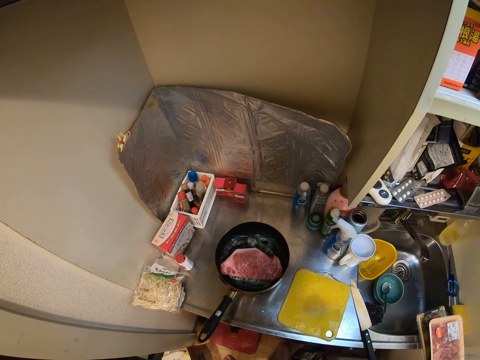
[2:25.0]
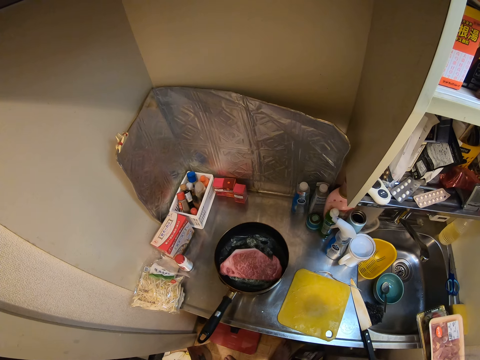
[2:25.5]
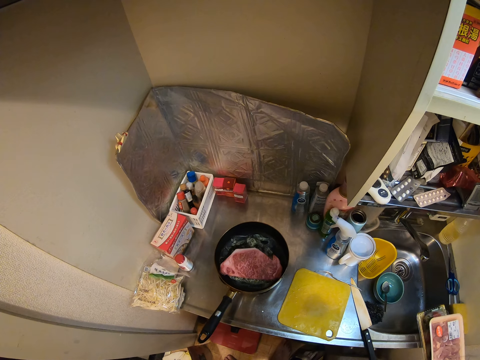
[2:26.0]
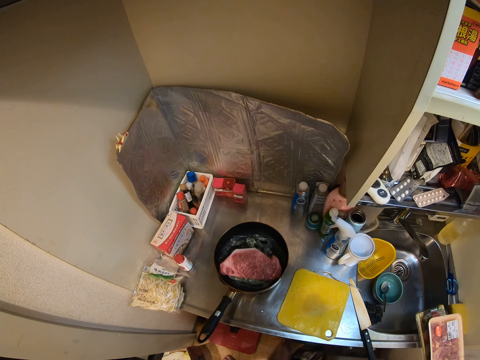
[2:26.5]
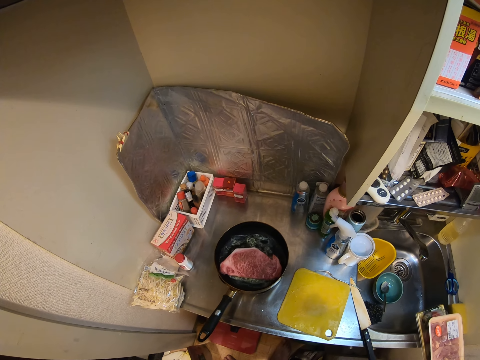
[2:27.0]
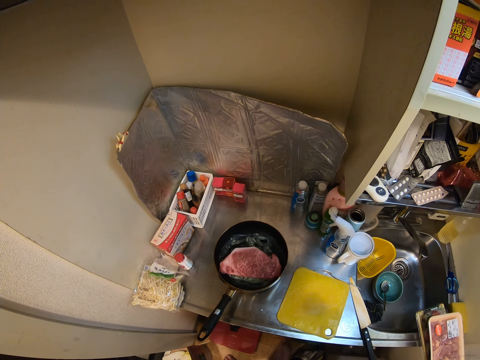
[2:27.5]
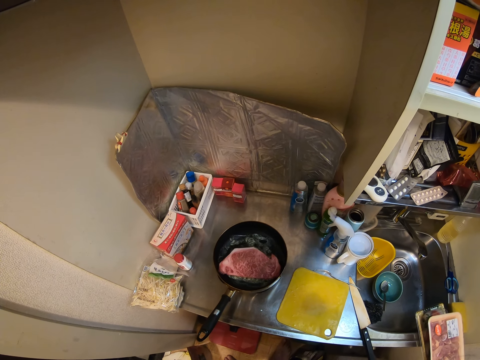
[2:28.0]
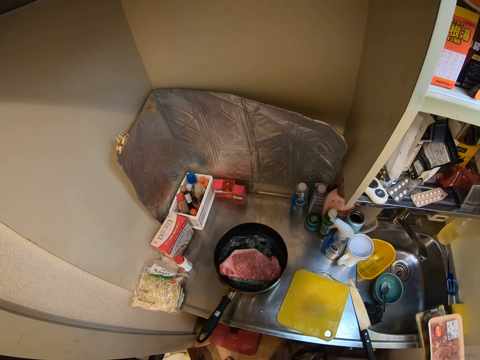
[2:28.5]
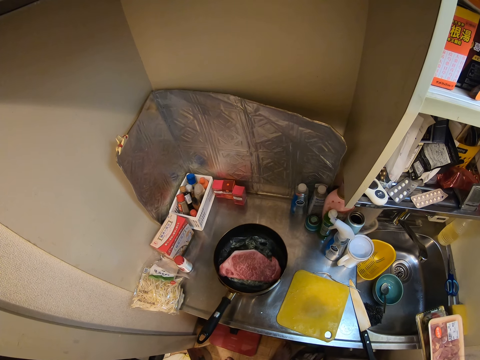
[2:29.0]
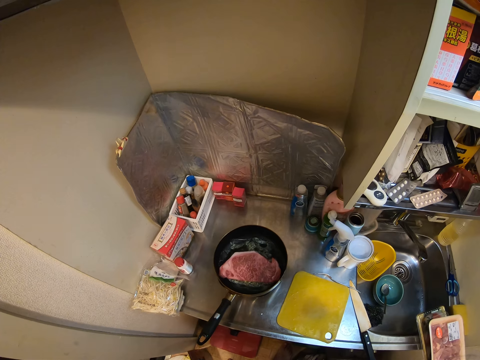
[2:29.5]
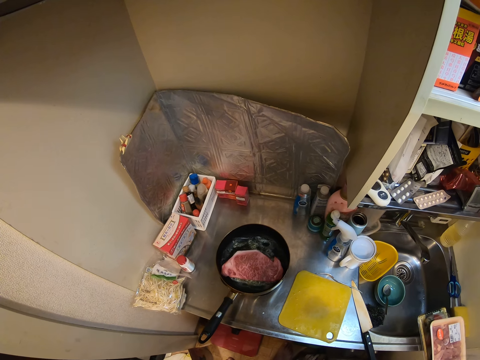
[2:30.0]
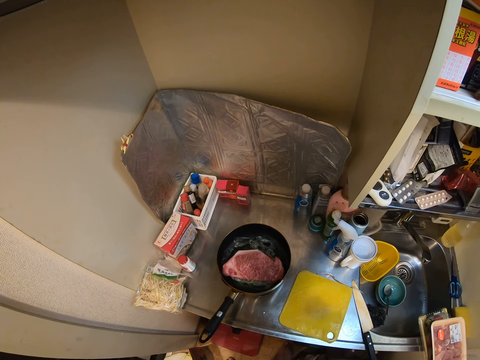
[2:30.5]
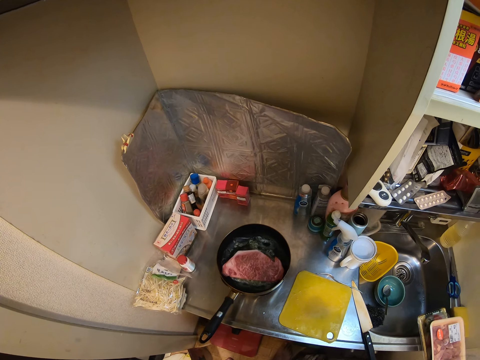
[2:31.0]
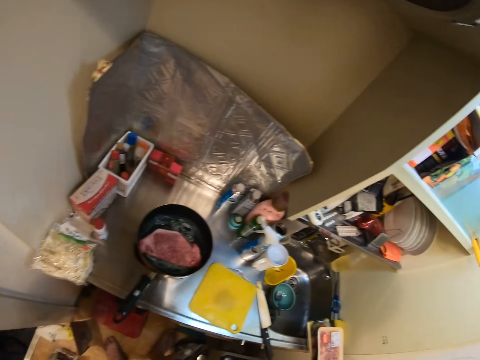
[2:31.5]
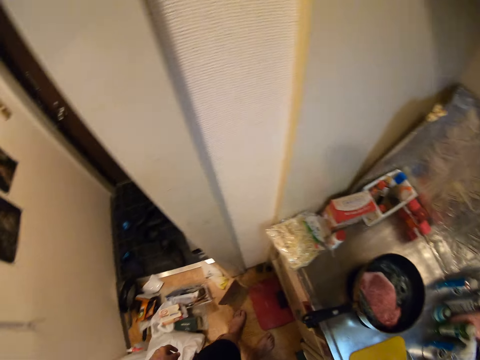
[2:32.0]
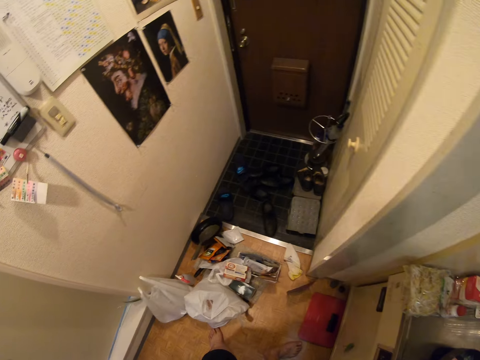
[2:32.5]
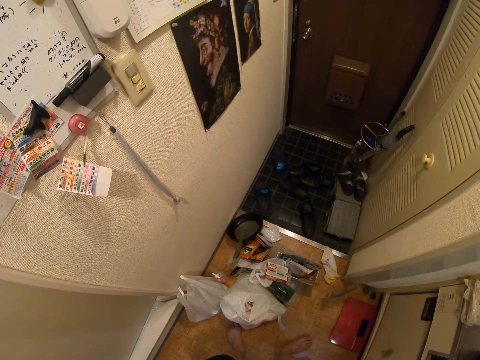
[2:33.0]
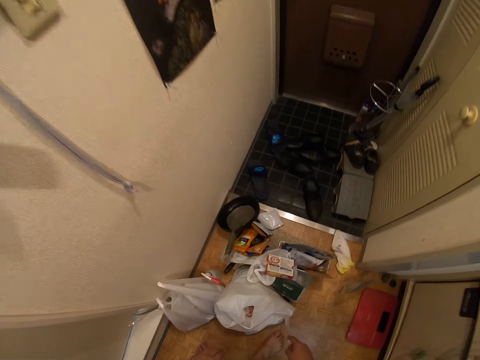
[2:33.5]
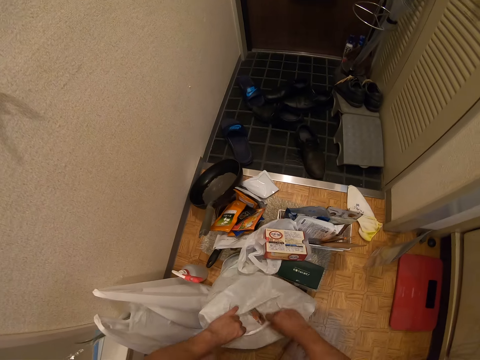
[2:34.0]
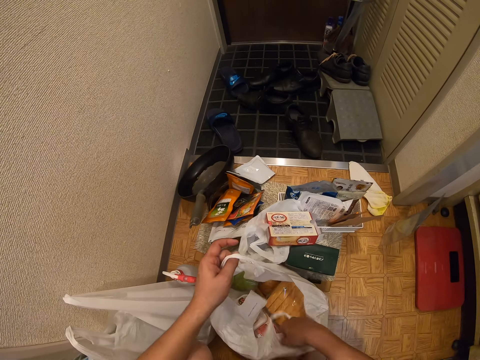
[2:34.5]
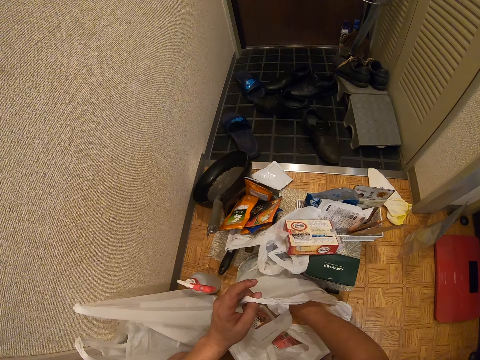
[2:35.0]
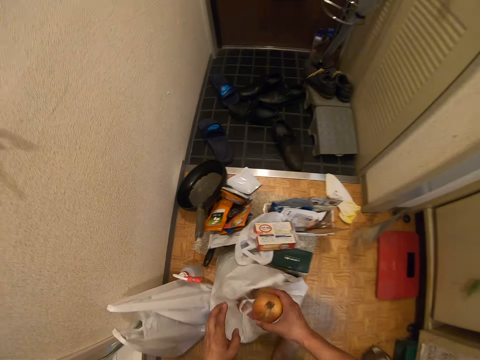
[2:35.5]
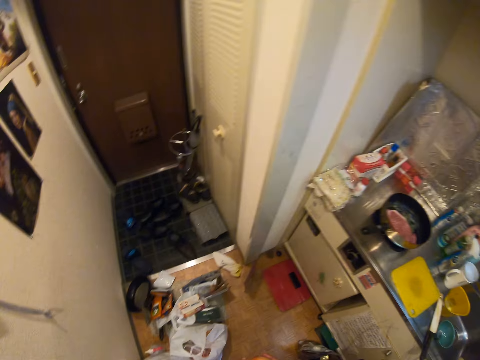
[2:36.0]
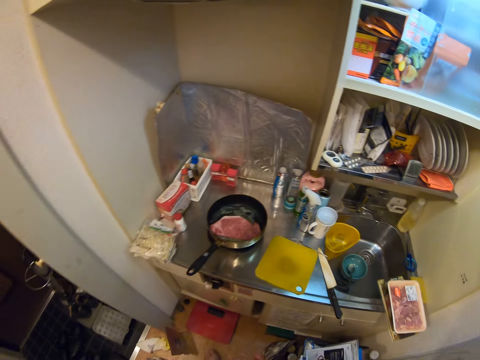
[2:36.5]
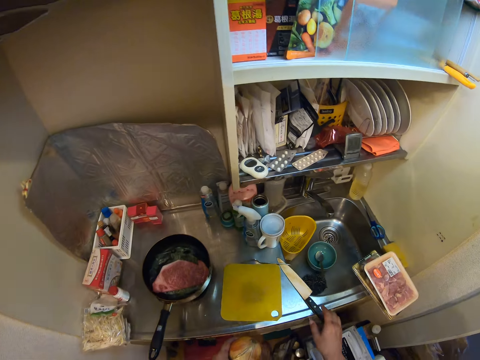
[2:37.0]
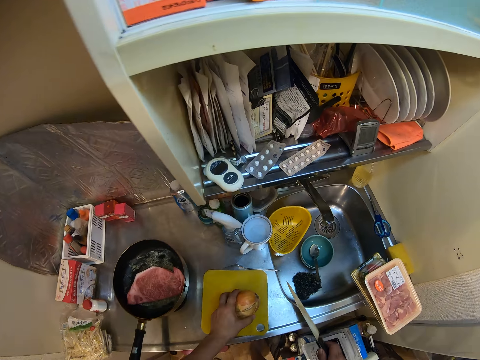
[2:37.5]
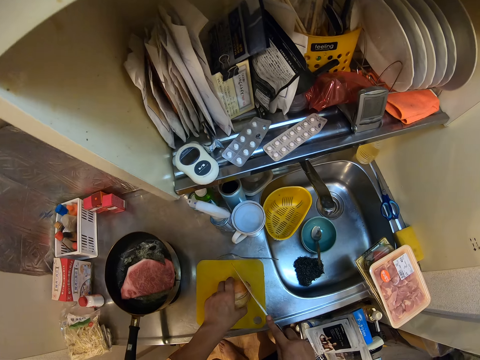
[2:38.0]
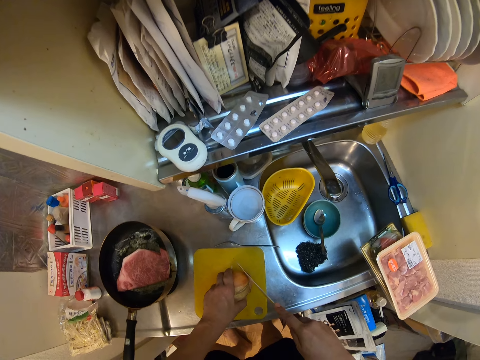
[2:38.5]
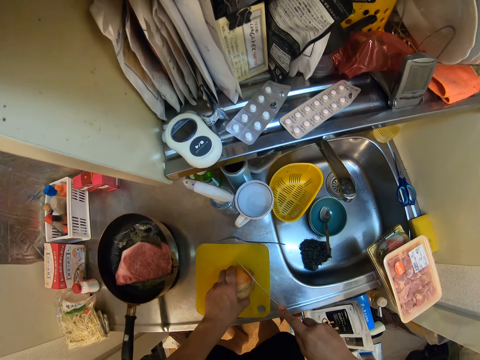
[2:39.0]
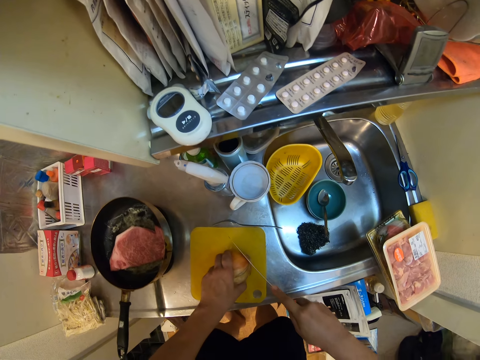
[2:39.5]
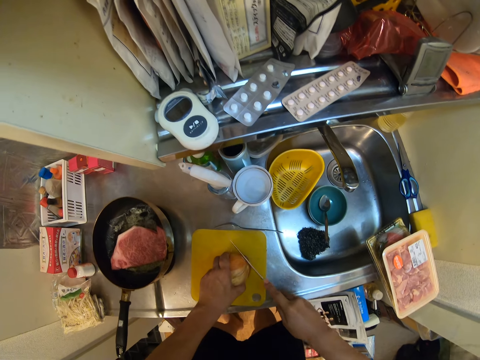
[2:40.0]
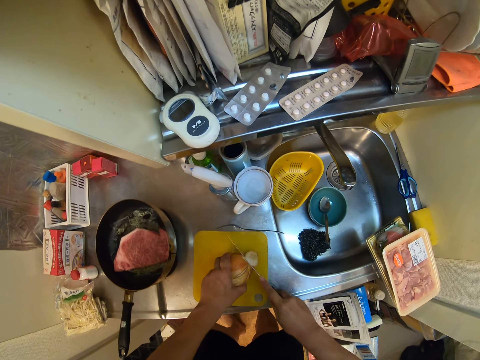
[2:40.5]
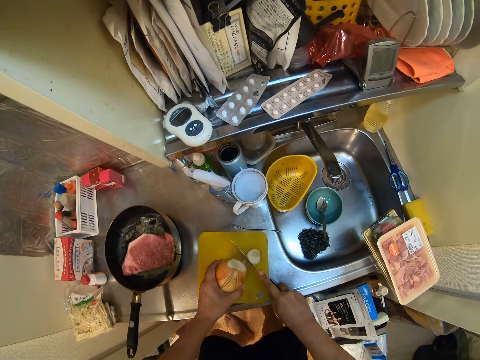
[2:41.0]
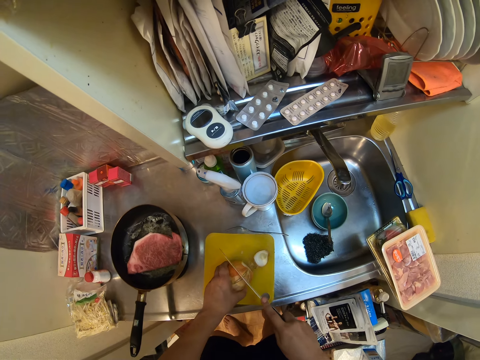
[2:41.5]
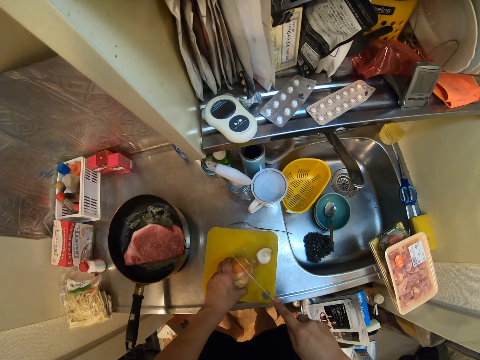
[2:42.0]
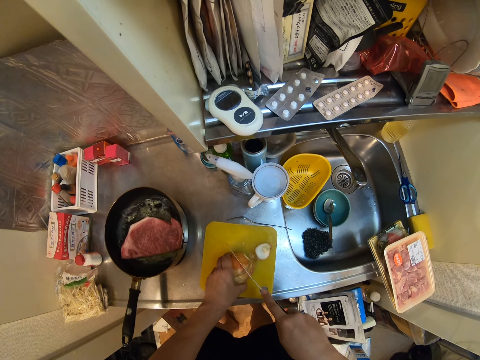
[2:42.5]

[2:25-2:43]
The camera wearer turns around the kitchen. They open a nylon bag on the floor and take out an onion from the nylon bag. They pick the knife from the kitchen sink, put the onion on the cutting board, and cut part of the onion with the knife. They cut the onion with the knife.

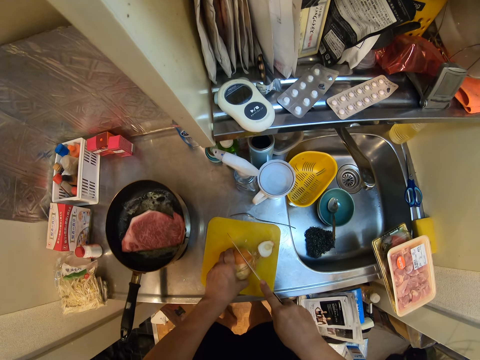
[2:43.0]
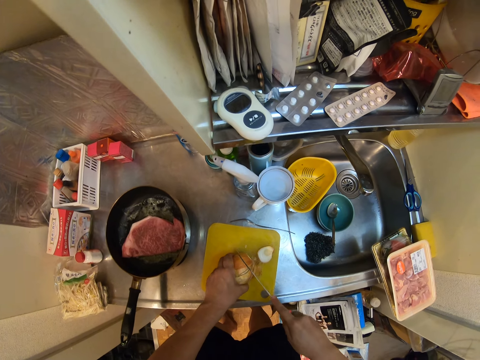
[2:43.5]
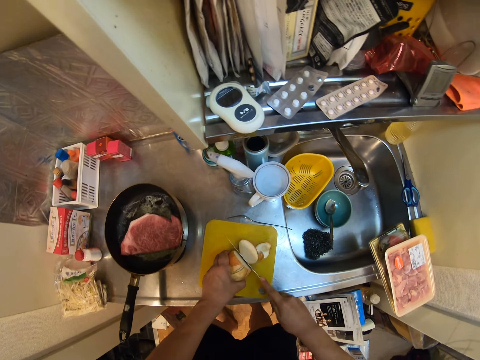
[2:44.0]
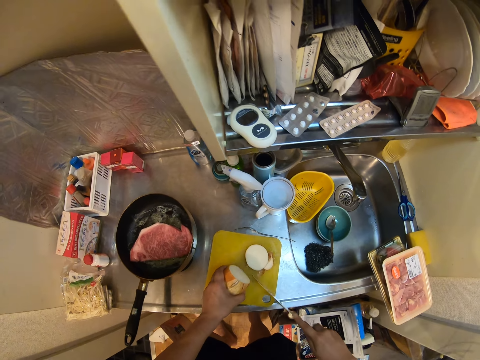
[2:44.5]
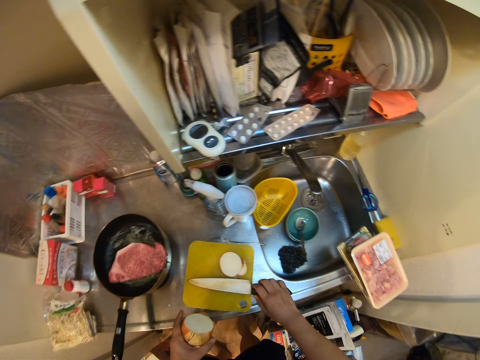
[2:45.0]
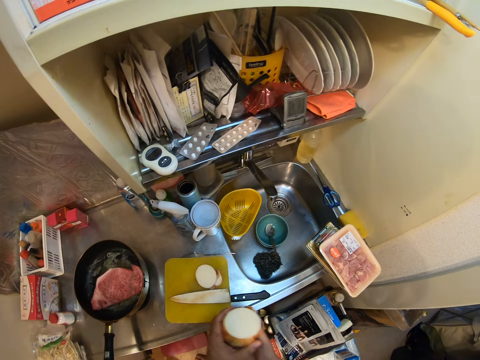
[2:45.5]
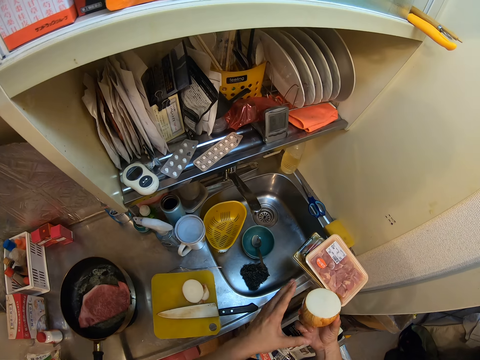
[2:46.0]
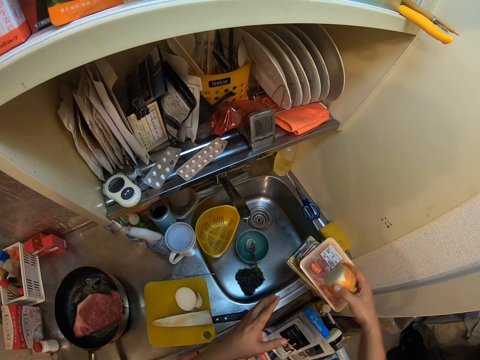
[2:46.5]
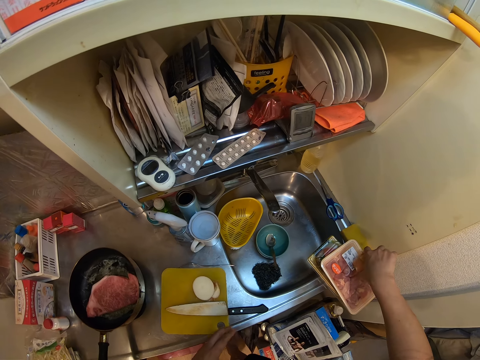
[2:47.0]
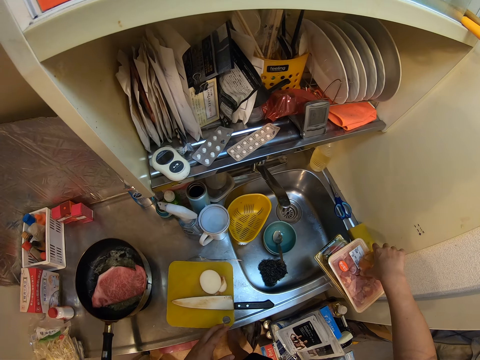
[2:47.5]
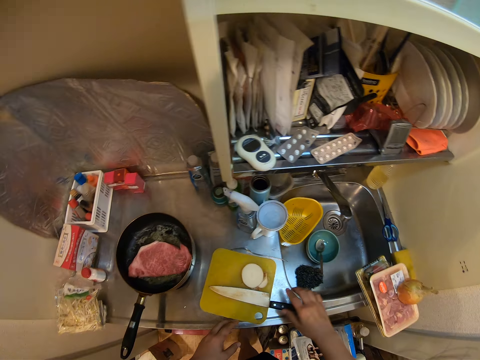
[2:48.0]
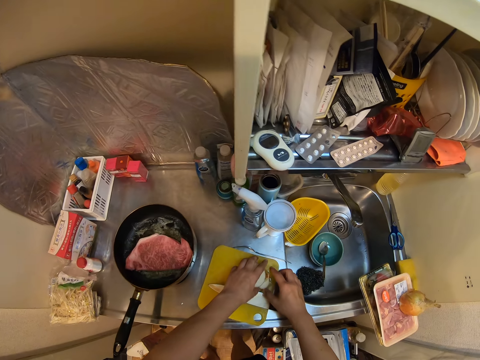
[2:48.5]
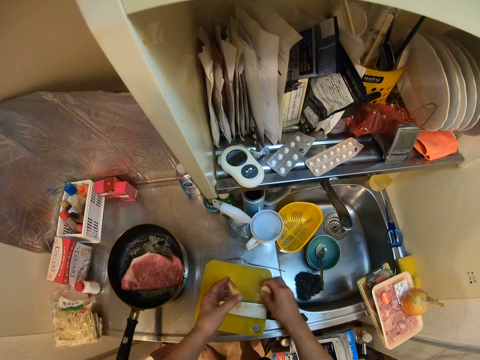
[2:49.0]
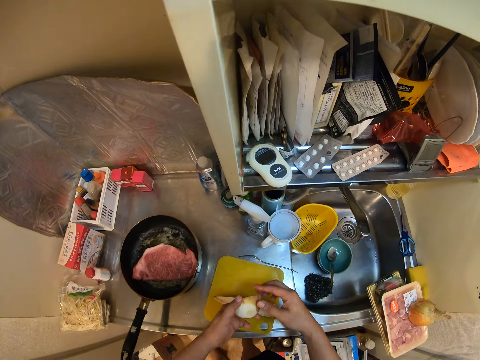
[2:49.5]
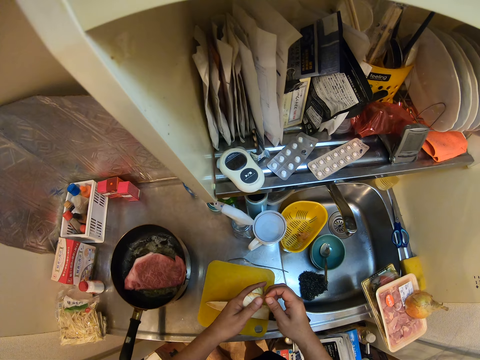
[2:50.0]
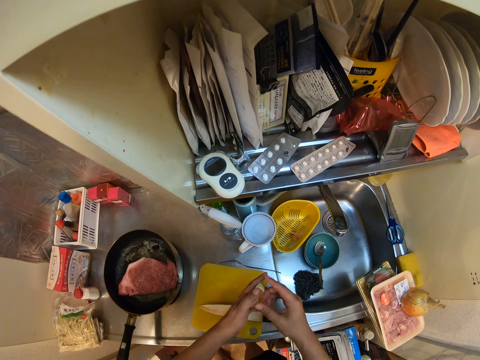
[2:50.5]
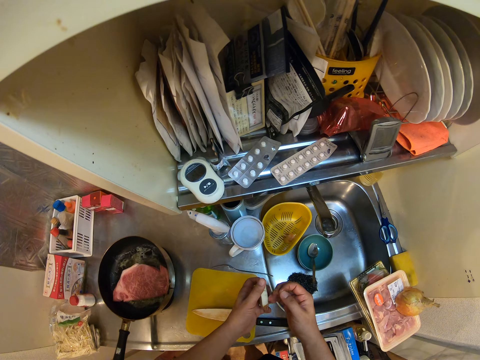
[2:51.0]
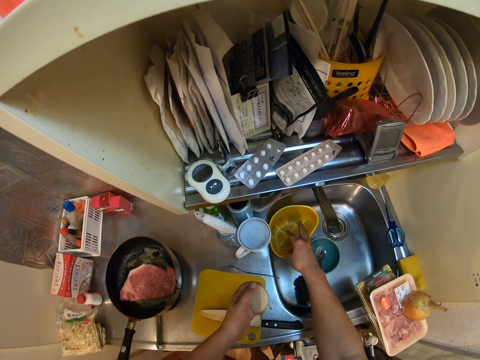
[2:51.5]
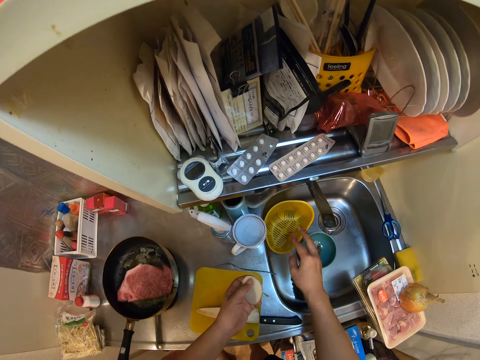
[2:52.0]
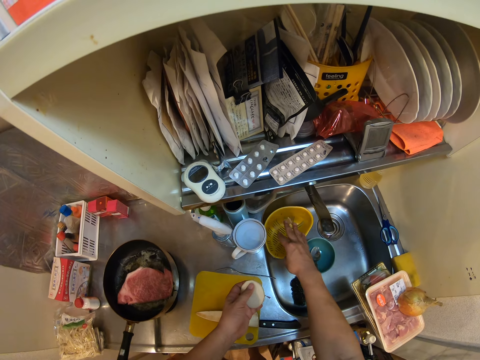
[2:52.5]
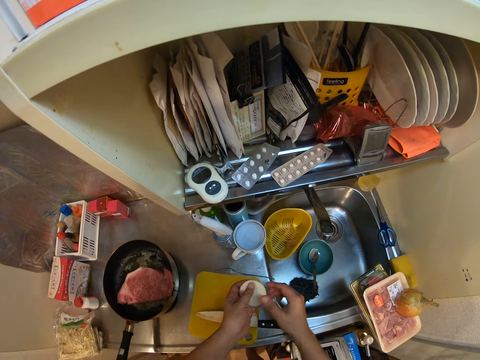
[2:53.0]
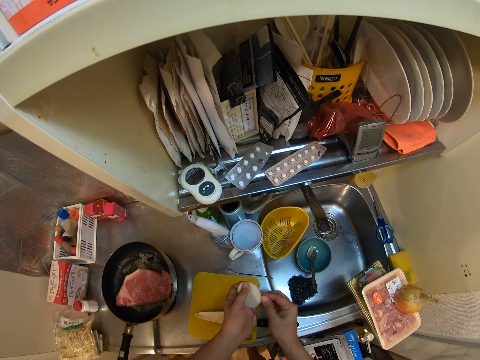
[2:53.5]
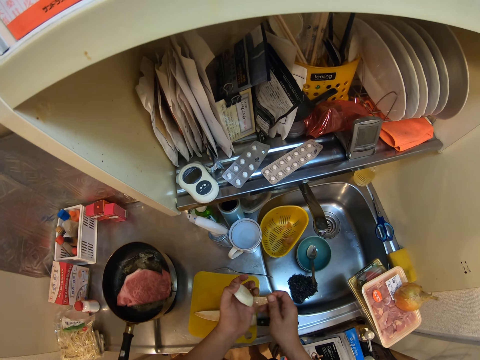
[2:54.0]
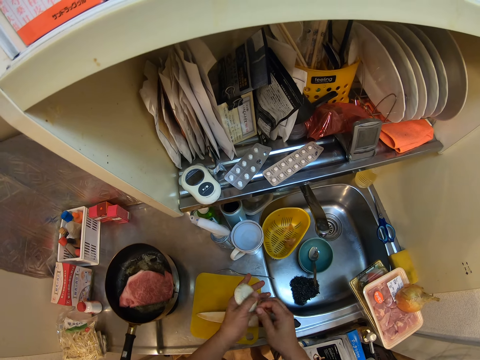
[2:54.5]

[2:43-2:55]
The camera wearer drops the knife on the cutting board. They put the onion on the takeaway pack, pick the onion from the cutting board, and throw the onion scrap into the basket in the sink. They peel the skin of the onion and throw the onion skin in the basket. They peel the skin of the onion.
